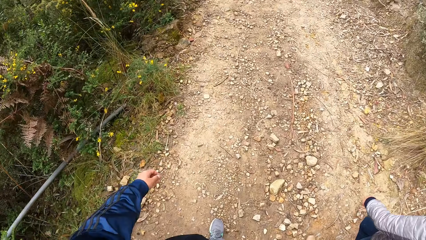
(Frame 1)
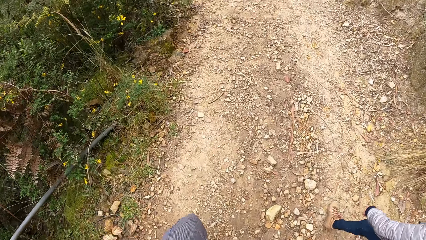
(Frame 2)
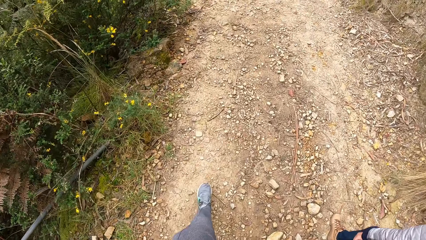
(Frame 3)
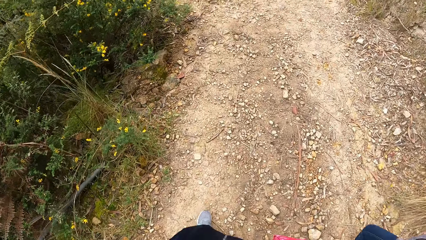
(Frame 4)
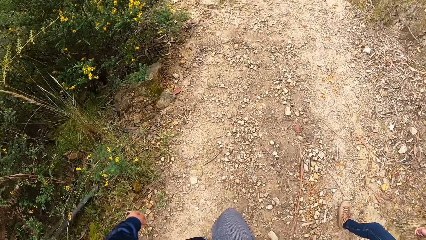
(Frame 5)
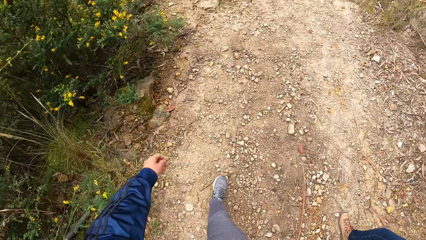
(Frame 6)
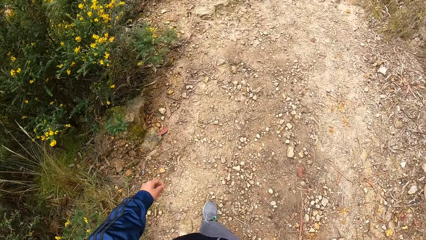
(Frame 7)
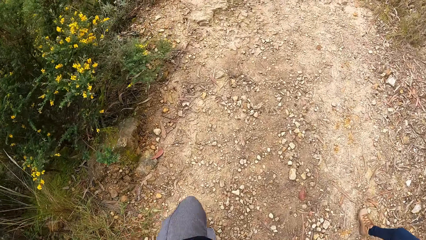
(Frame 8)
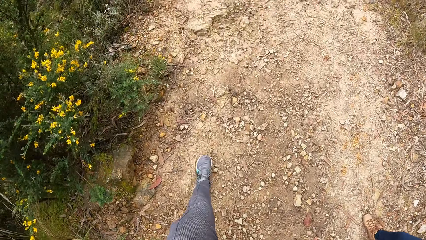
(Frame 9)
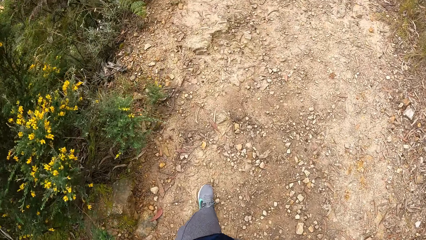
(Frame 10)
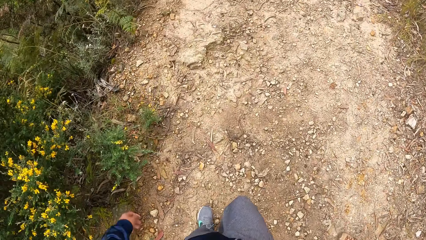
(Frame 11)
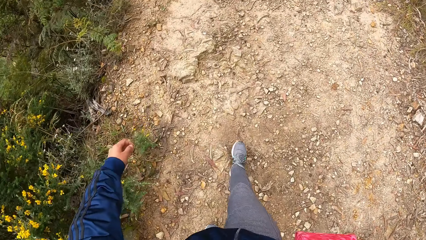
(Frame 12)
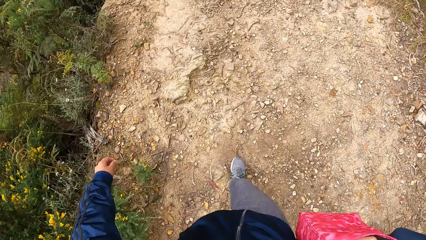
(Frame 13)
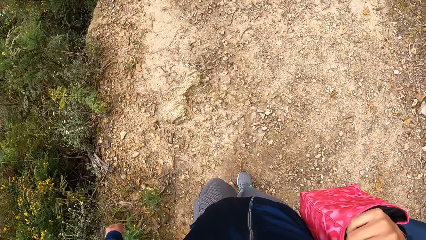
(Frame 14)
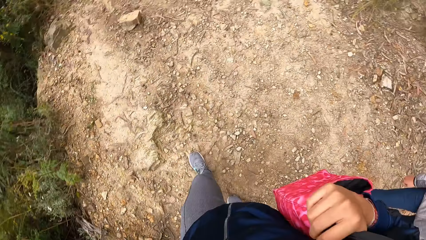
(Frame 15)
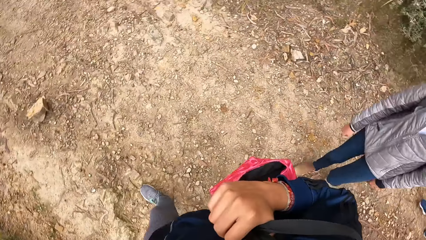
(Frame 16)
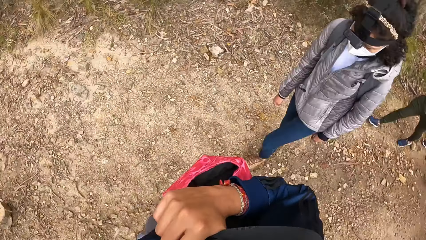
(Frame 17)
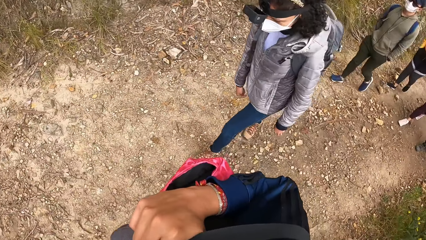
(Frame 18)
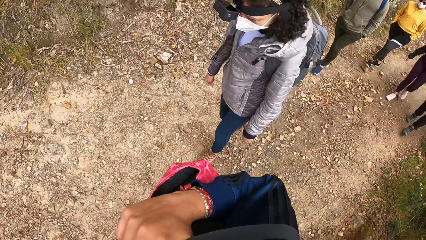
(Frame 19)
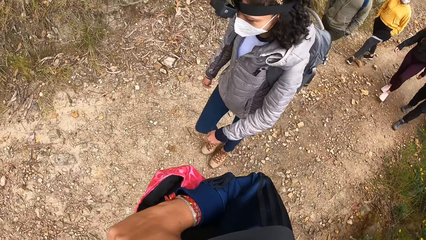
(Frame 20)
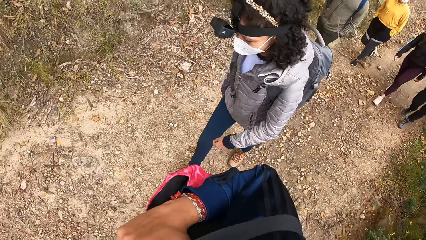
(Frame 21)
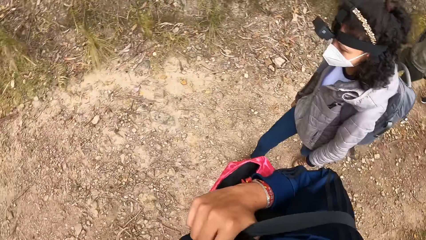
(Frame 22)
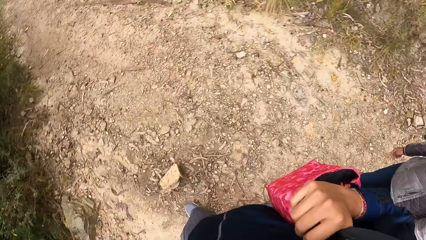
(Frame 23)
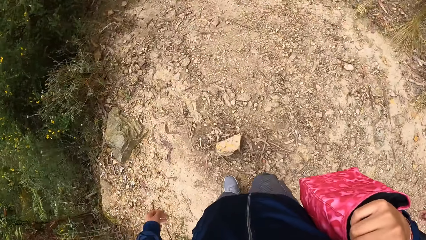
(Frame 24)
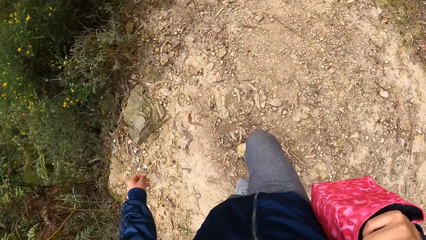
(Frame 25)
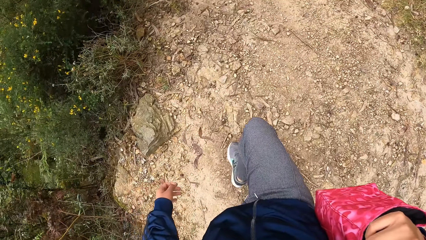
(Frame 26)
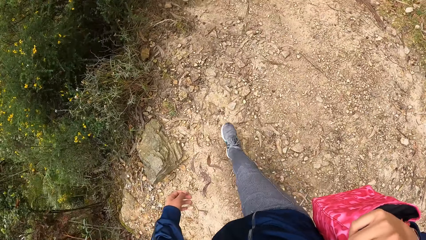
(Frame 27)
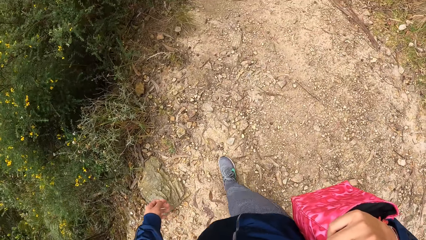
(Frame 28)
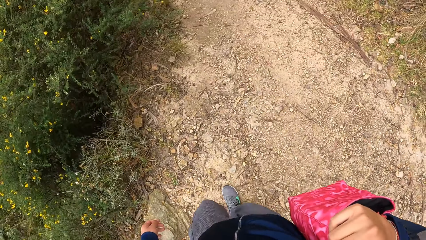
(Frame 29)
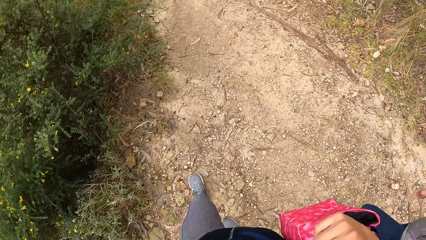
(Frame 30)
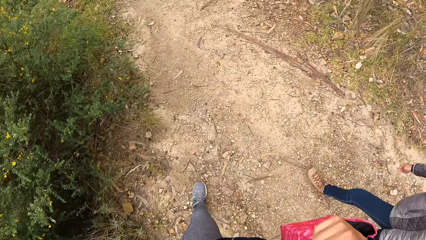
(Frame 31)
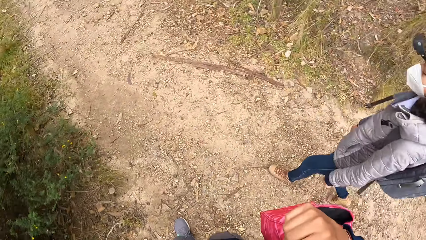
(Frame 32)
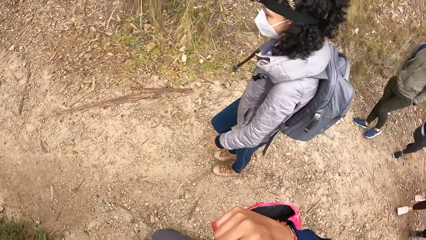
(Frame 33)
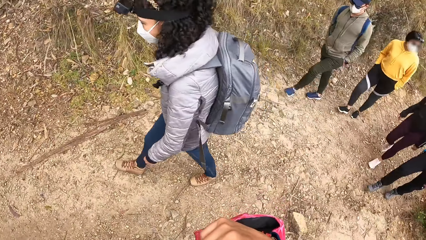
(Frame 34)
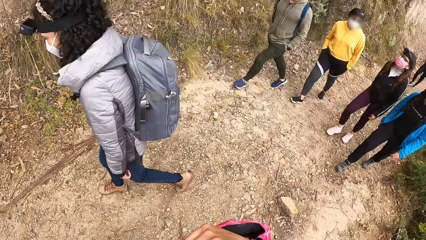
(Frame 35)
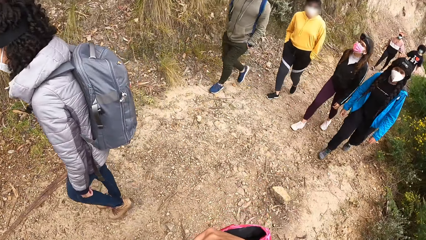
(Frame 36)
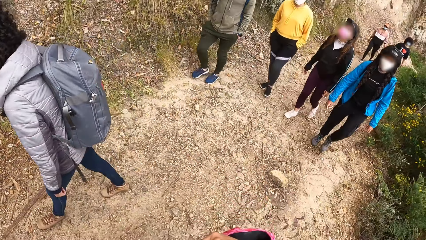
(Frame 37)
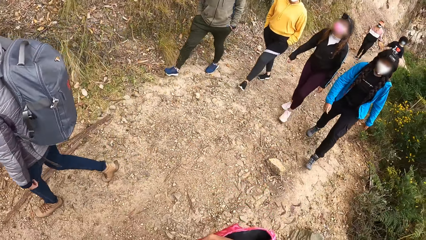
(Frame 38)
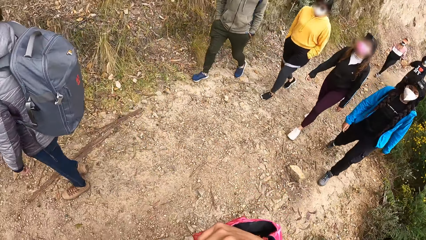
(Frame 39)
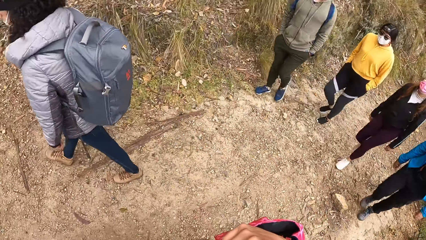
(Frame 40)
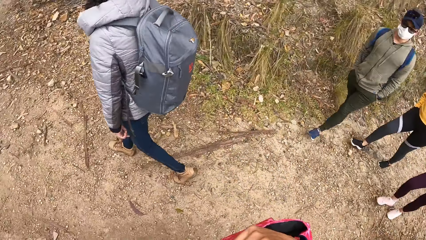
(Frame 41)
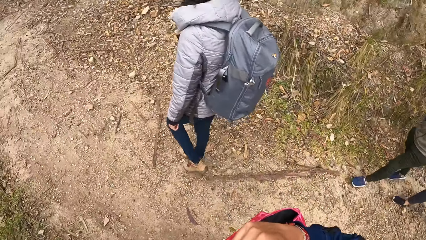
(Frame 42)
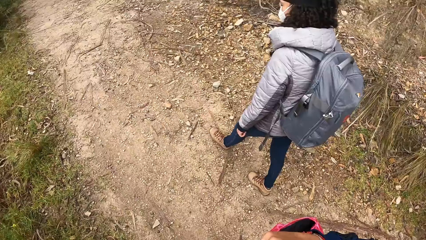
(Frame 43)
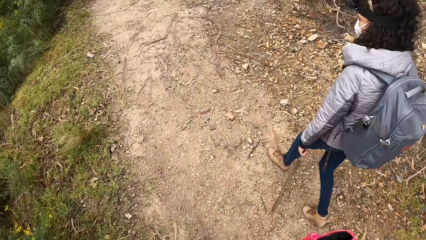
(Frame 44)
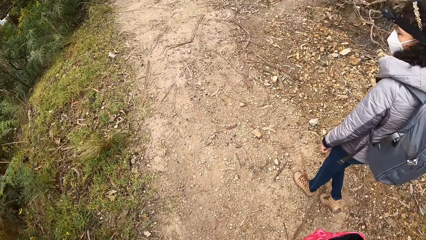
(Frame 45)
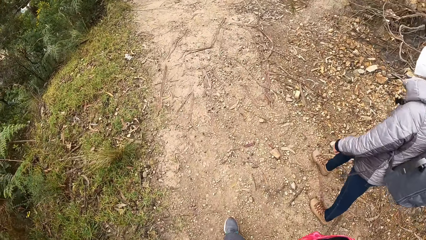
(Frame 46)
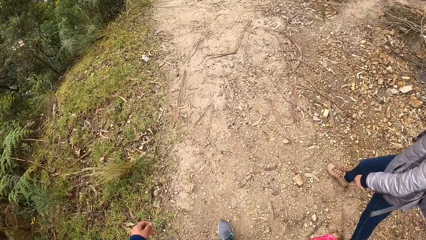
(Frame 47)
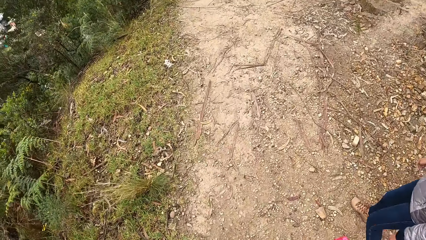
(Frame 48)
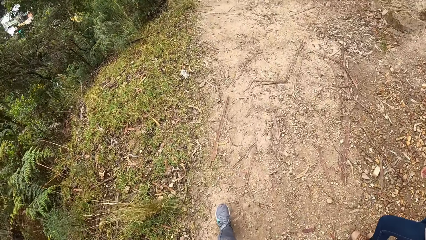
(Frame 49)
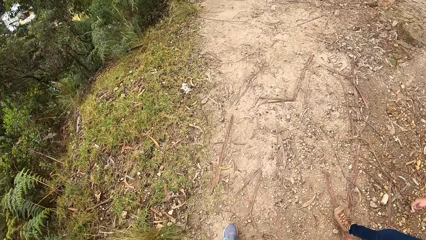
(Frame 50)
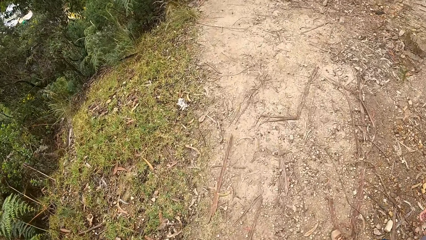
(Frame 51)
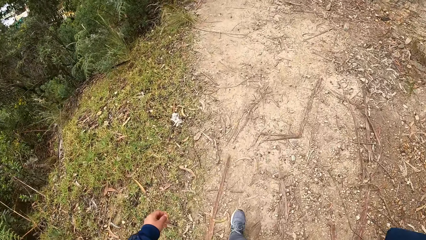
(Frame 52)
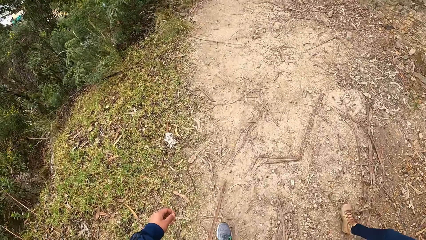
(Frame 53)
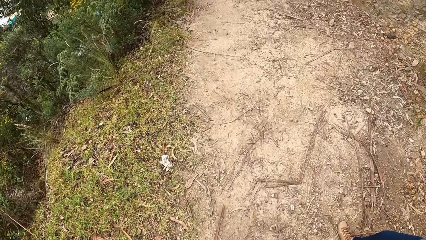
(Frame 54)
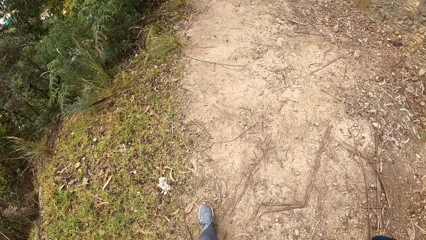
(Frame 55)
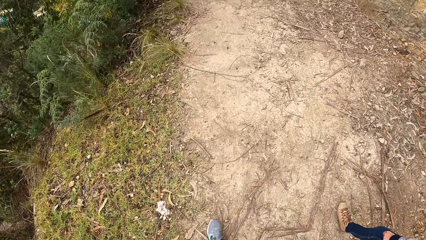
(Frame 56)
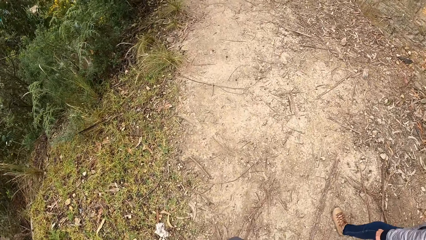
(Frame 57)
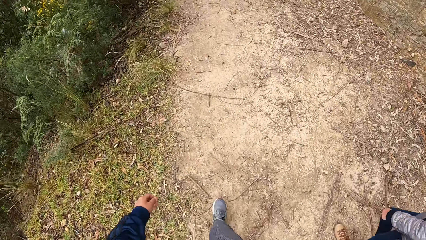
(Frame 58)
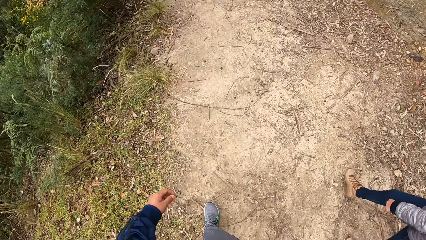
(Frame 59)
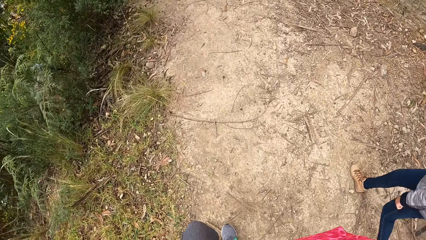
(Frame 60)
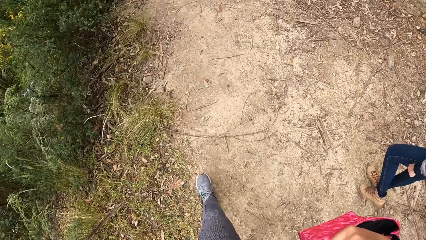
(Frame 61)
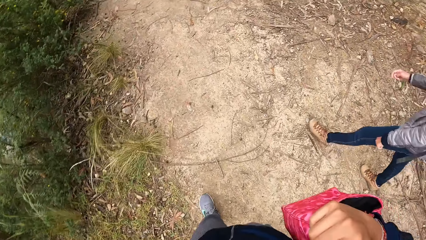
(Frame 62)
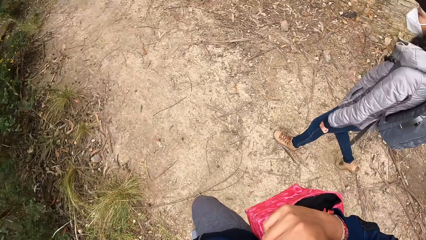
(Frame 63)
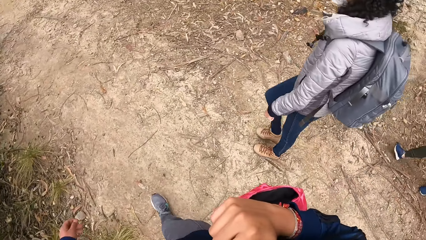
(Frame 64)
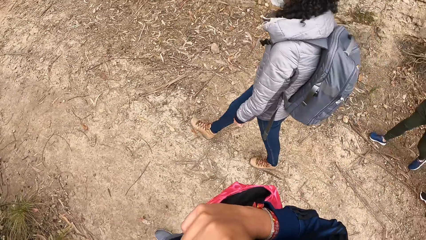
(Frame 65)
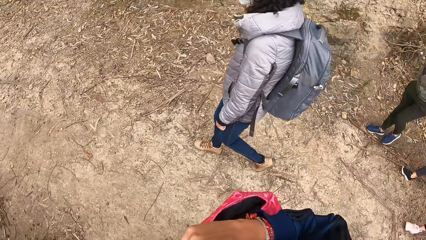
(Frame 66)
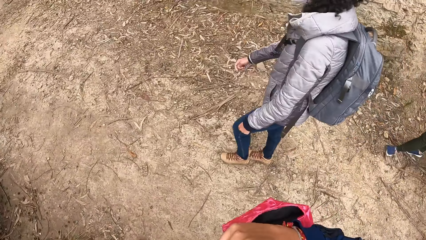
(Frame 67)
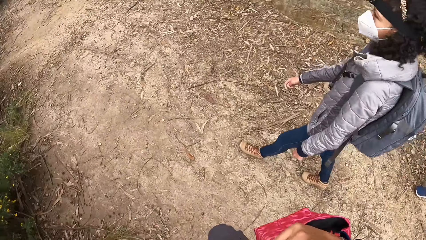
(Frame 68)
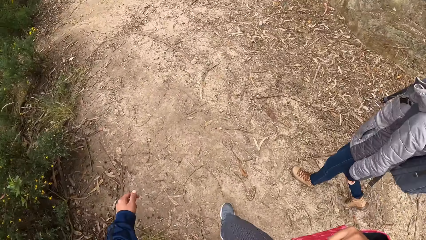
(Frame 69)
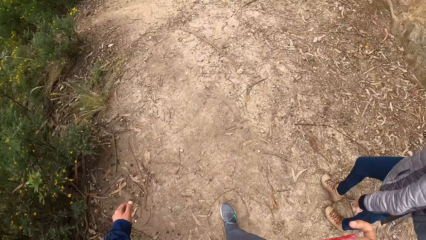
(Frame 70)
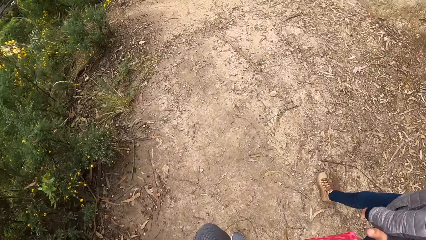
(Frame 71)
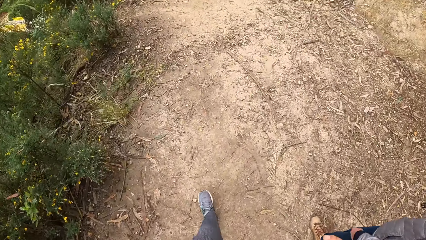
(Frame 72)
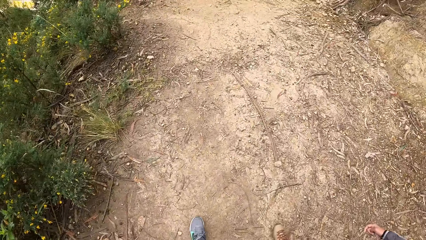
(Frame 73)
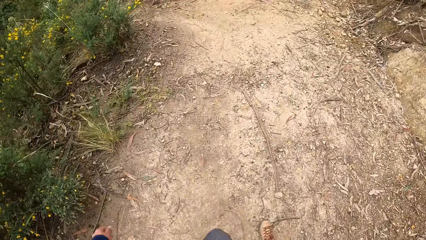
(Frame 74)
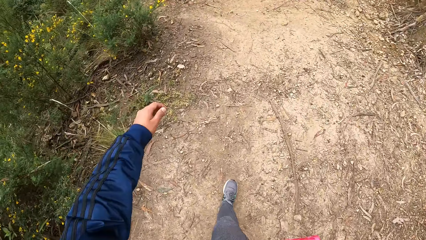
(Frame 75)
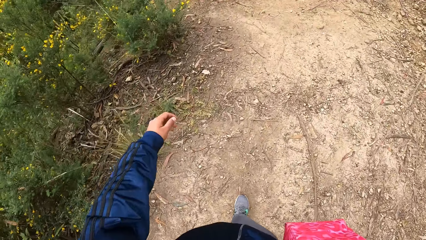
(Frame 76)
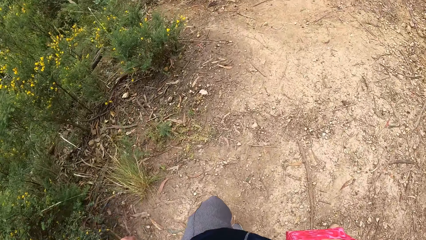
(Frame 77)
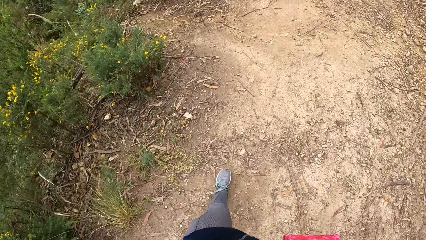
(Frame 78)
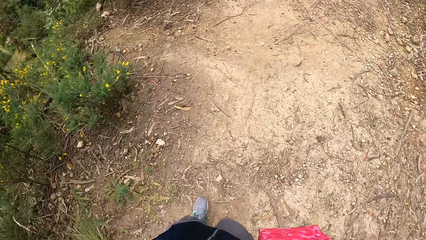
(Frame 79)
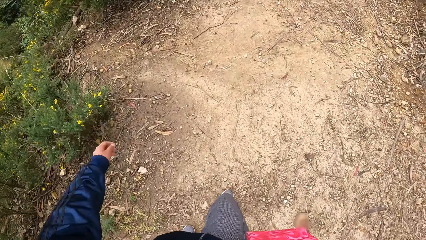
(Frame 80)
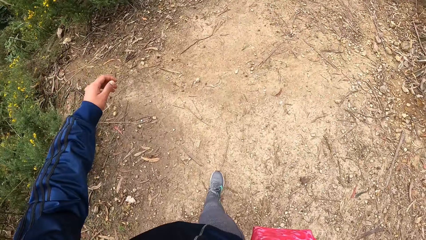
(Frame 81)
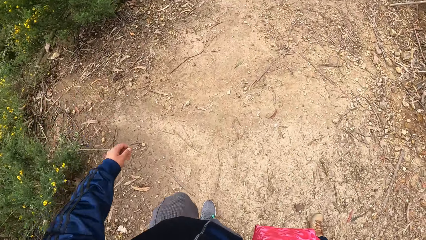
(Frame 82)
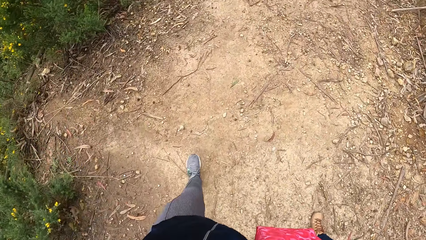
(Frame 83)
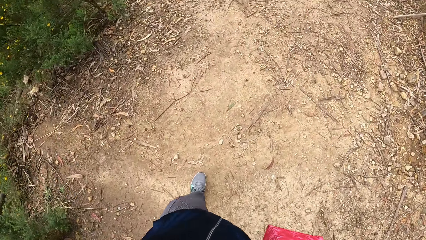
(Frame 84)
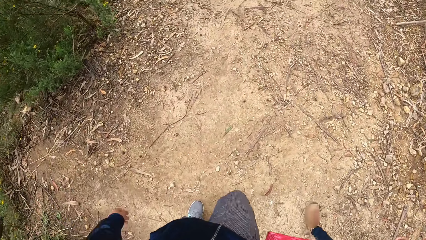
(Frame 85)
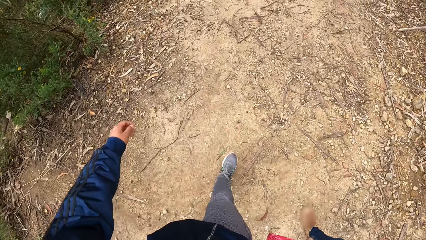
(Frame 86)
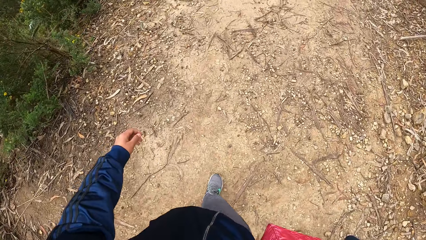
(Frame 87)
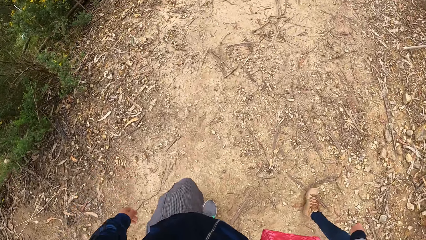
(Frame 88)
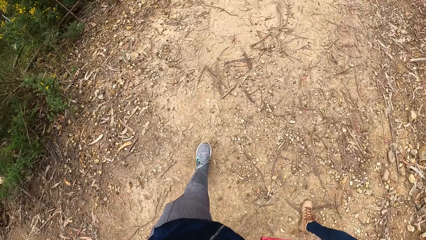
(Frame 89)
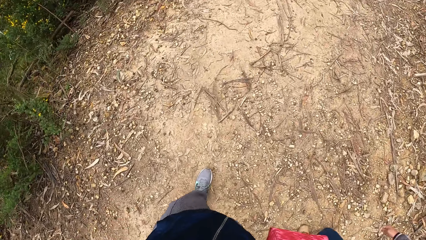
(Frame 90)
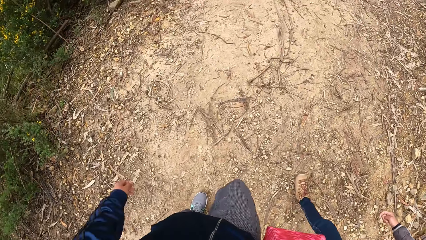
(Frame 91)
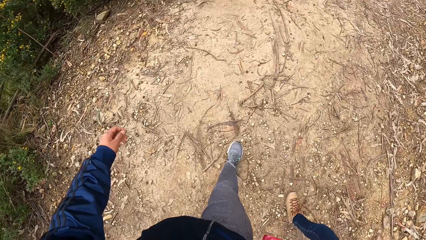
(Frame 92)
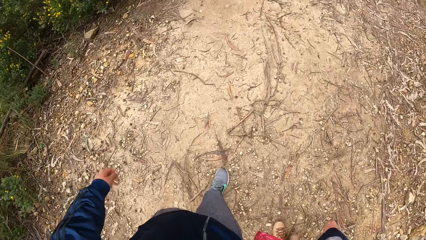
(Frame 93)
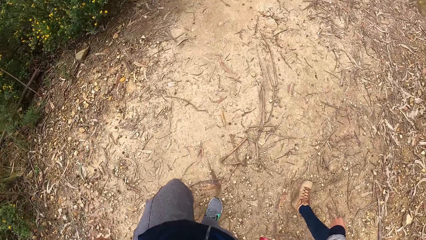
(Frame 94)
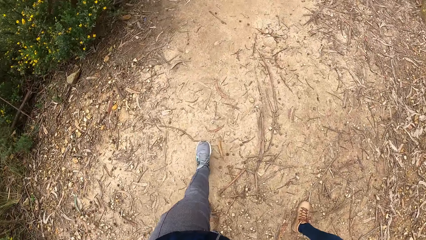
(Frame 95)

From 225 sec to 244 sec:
The camera wearer looks at a person sideways. They look in front. They look back. They look in front. They look sideways. They look sideways again. They look in front.
